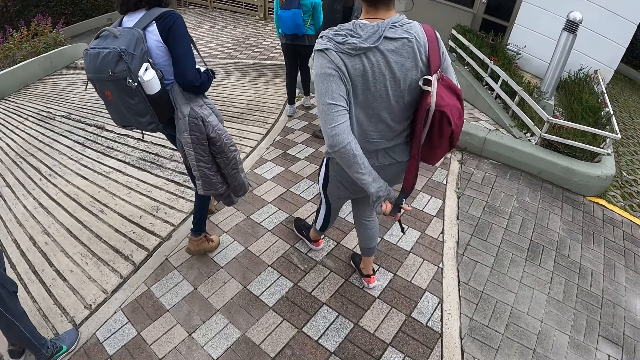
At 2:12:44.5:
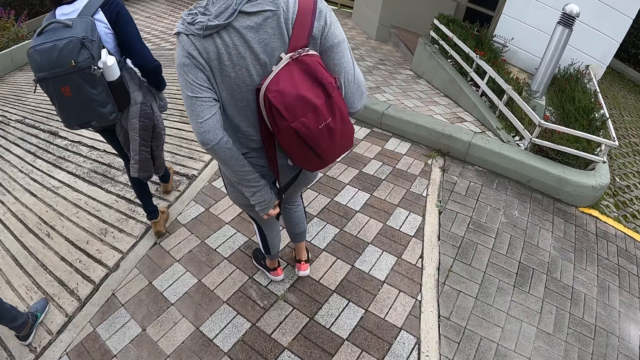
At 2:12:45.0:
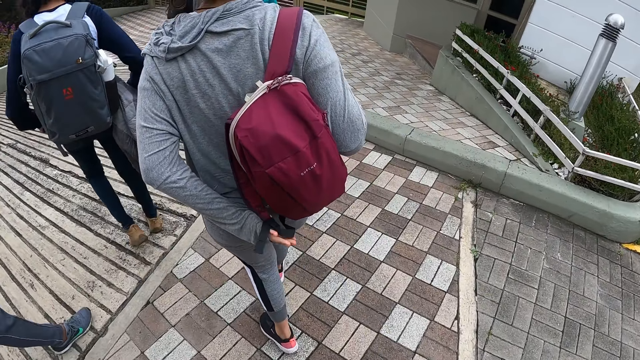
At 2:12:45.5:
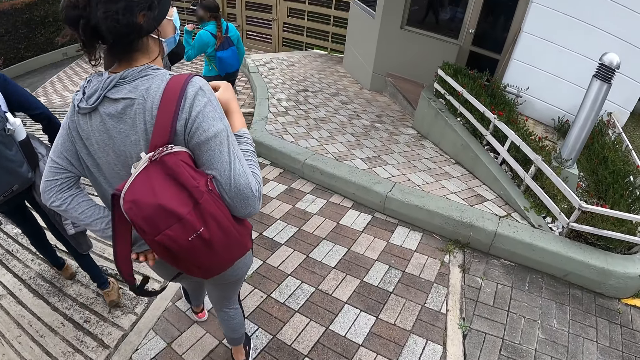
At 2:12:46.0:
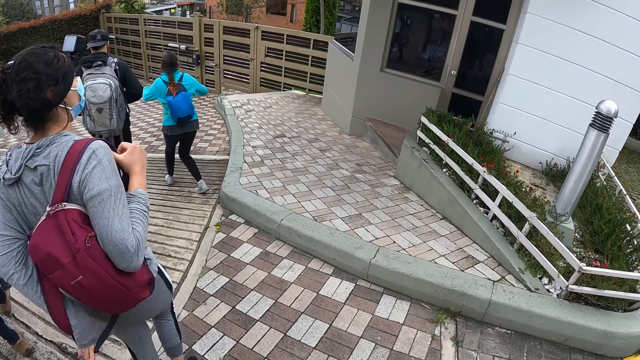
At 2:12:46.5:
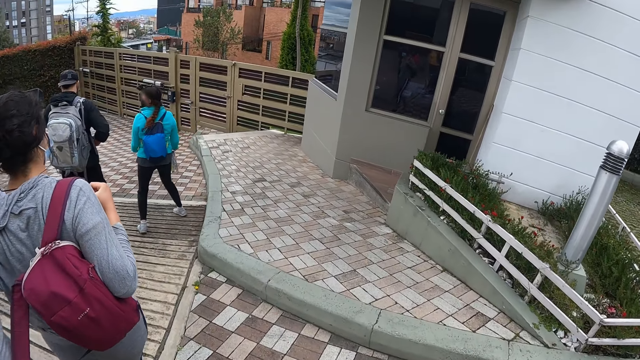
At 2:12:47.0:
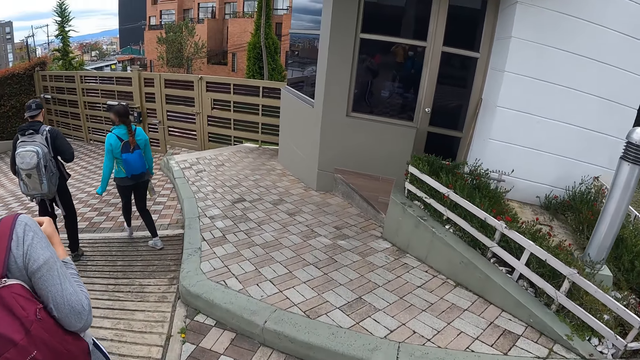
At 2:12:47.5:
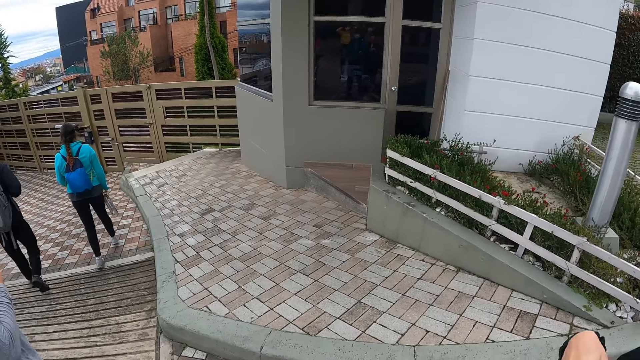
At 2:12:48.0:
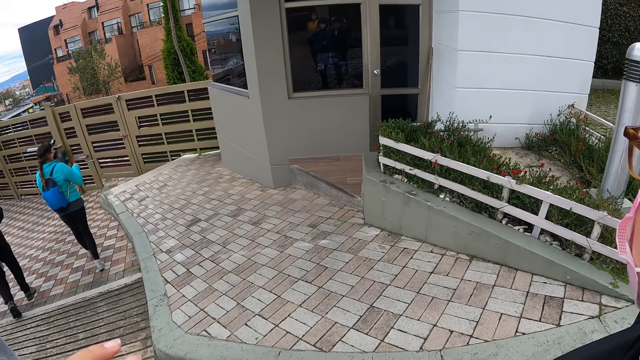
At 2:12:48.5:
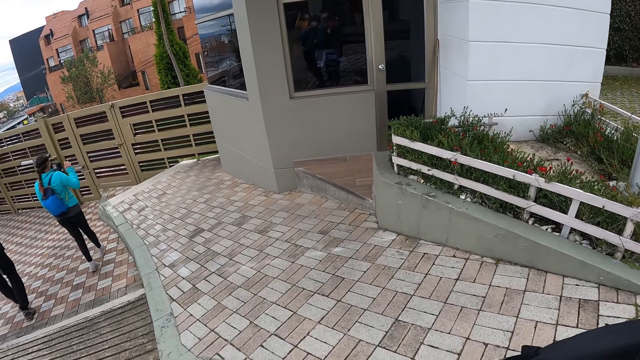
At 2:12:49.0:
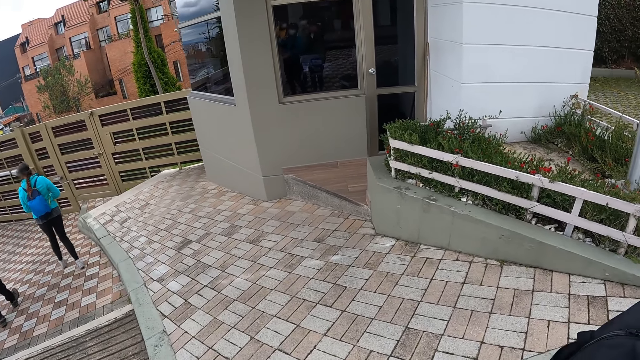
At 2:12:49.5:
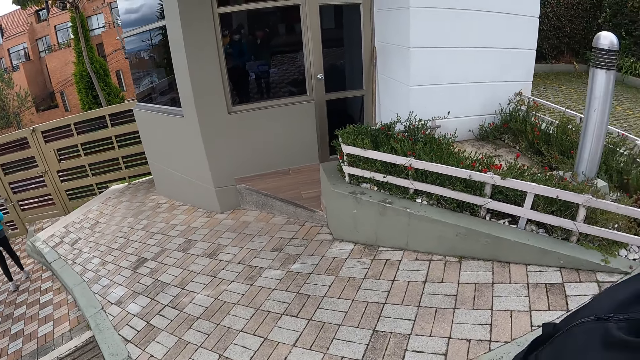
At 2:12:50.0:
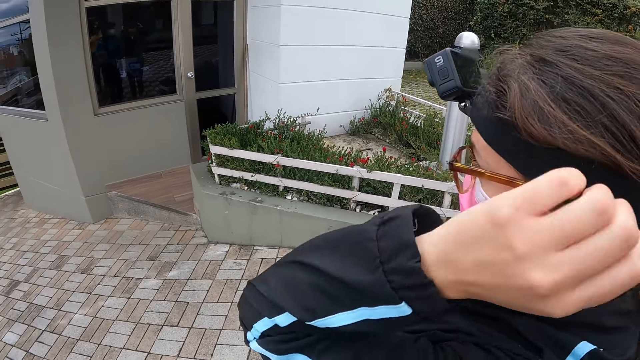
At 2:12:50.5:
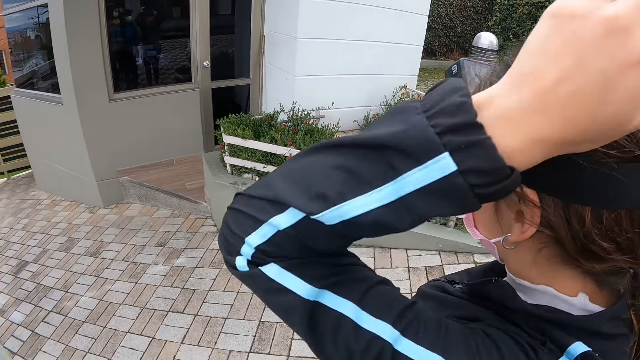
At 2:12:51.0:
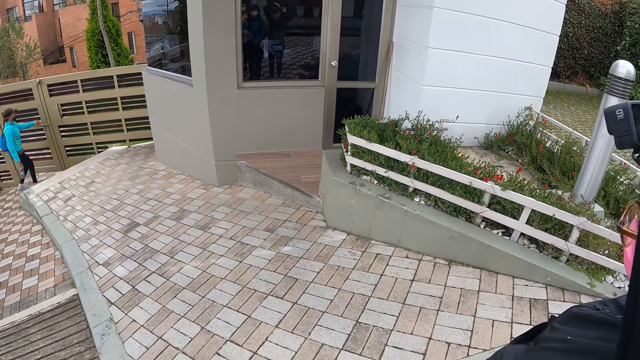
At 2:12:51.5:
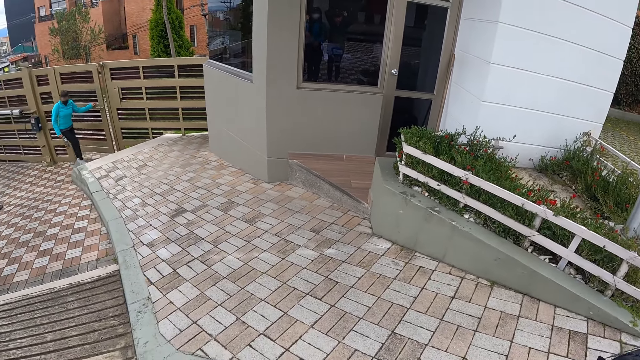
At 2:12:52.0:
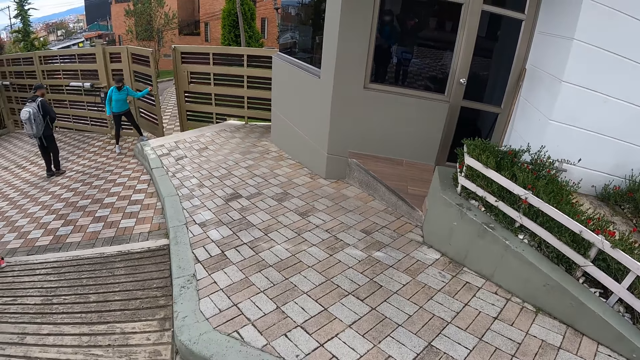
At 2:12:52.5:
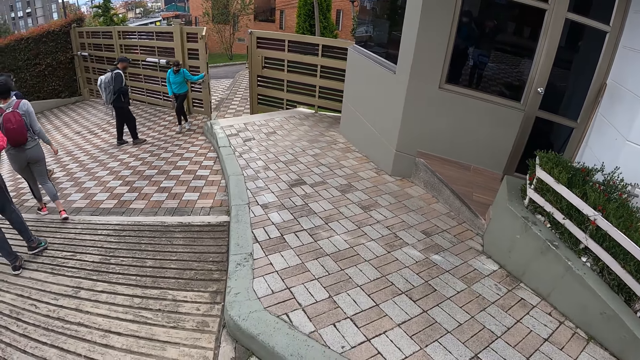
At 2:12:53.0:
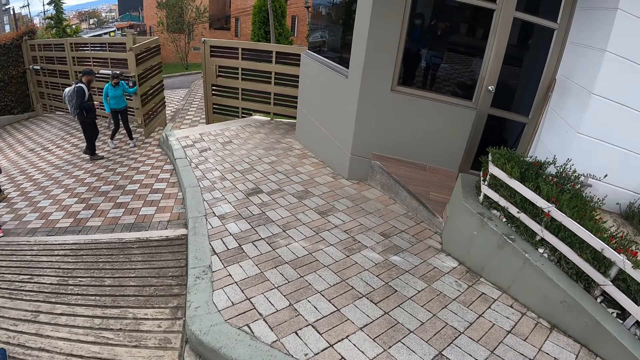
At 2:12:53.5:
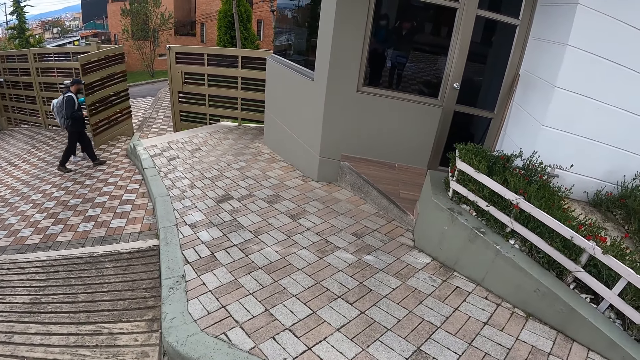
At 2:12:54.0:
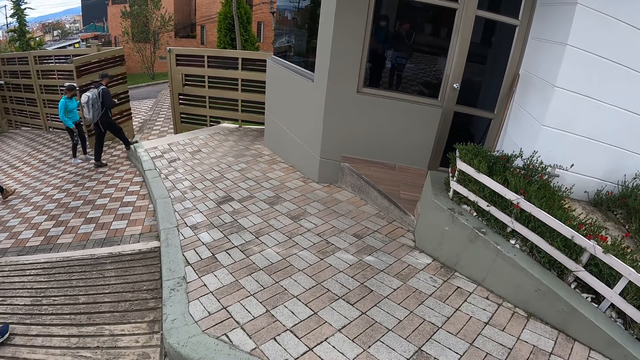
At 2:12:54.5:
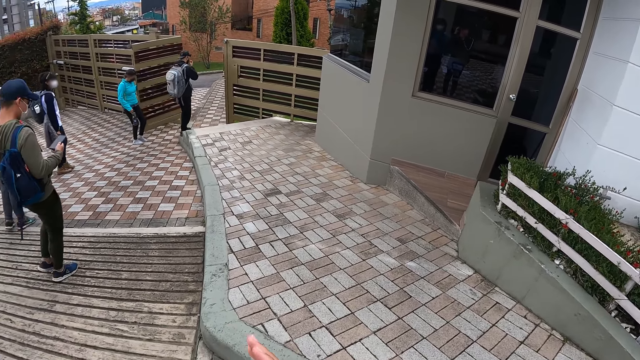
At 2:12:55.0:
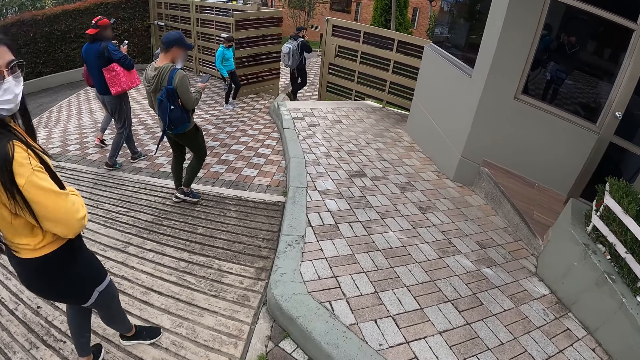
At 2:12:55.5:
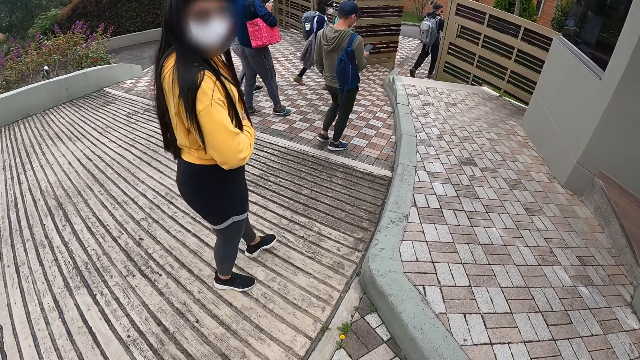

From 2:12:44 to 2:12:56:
A woman puts her left hand through a handle of a bag. Another woman opens a gate with her left hand.

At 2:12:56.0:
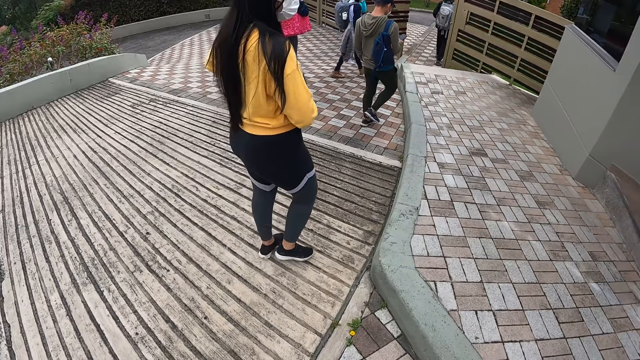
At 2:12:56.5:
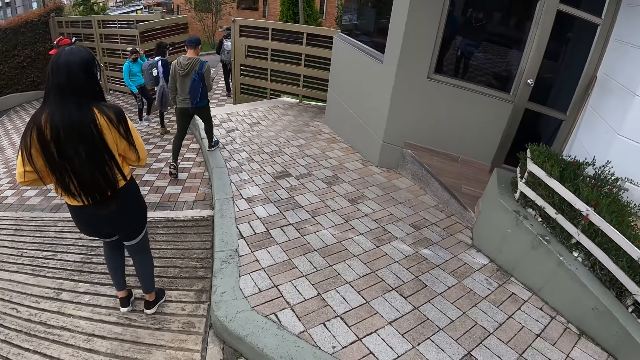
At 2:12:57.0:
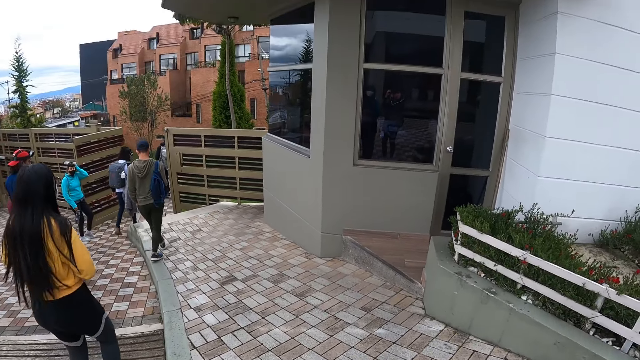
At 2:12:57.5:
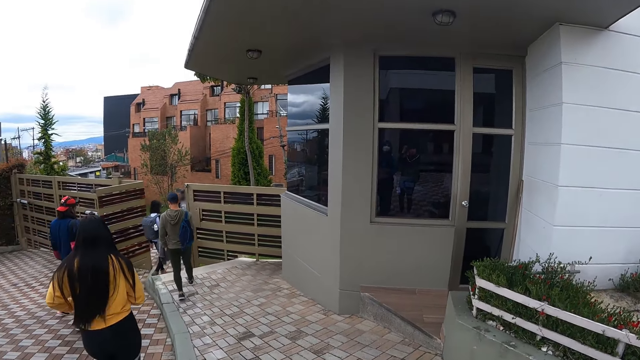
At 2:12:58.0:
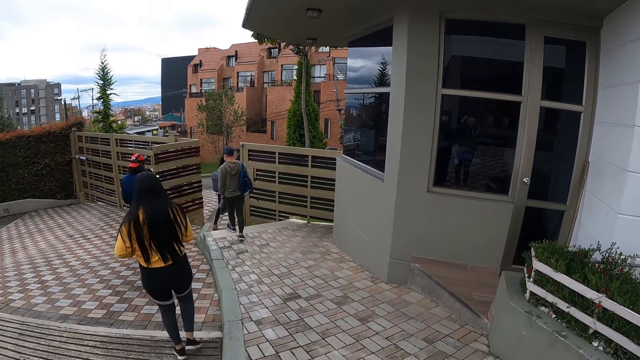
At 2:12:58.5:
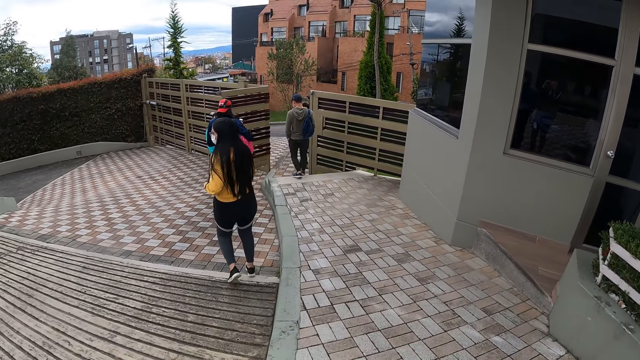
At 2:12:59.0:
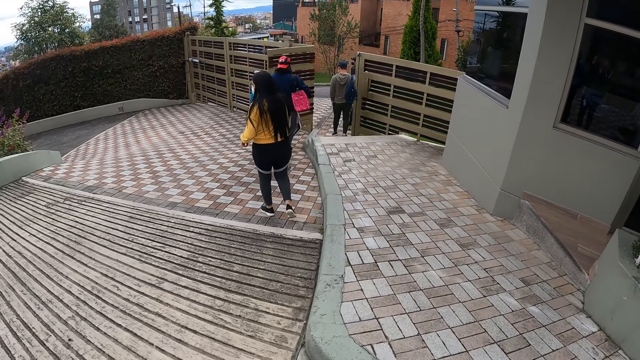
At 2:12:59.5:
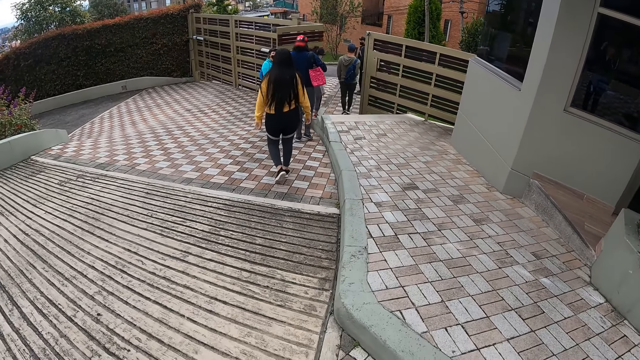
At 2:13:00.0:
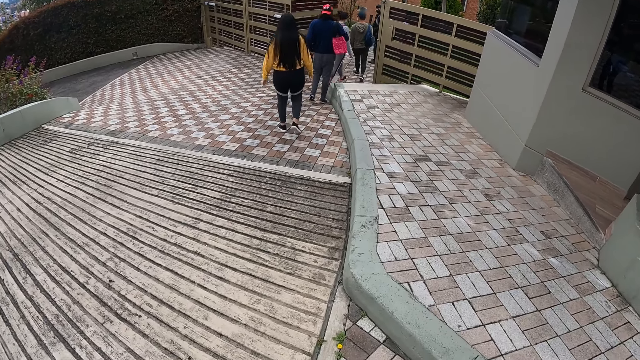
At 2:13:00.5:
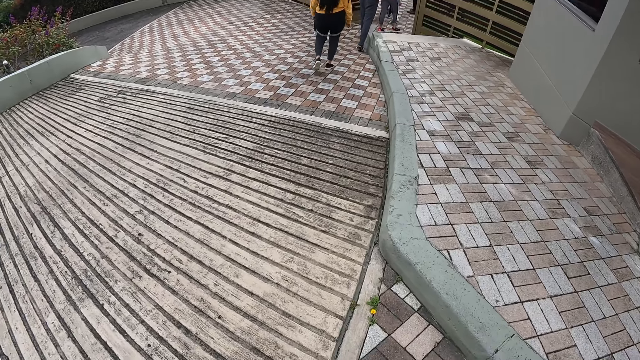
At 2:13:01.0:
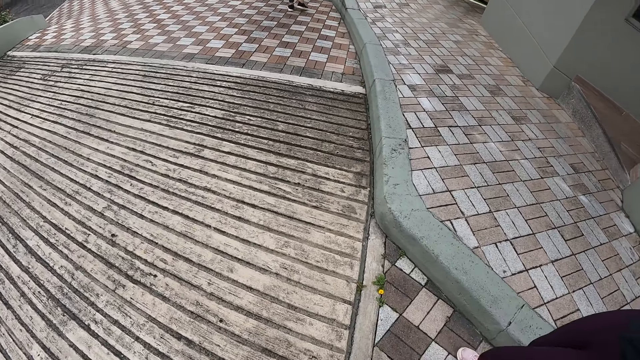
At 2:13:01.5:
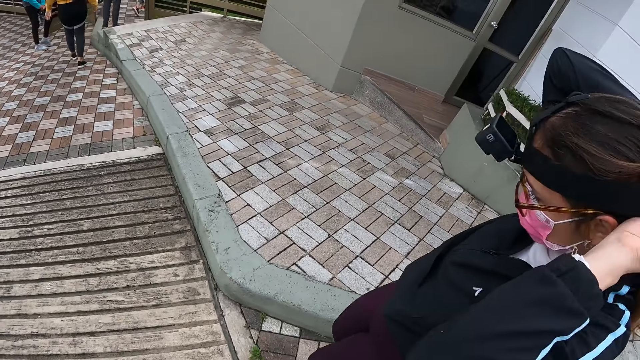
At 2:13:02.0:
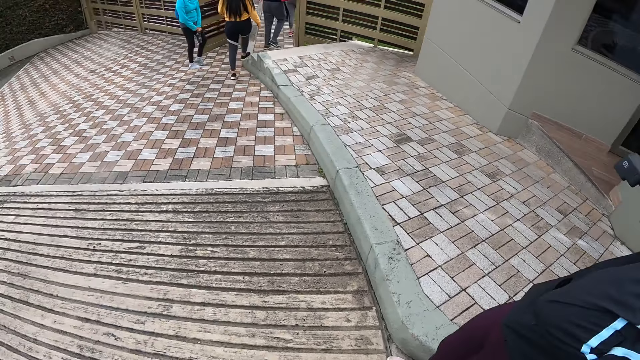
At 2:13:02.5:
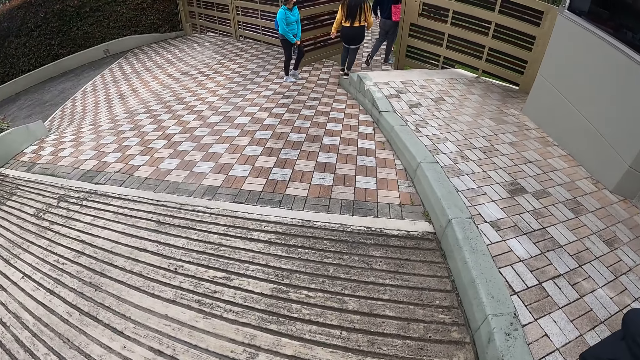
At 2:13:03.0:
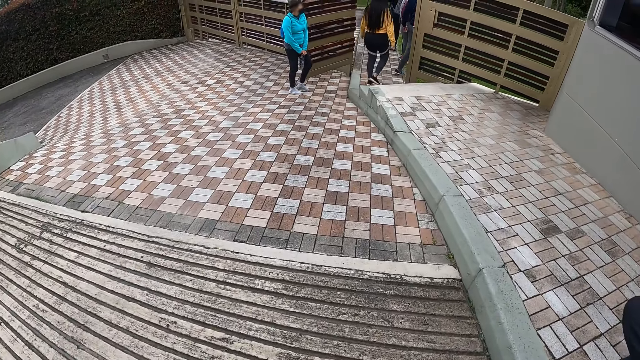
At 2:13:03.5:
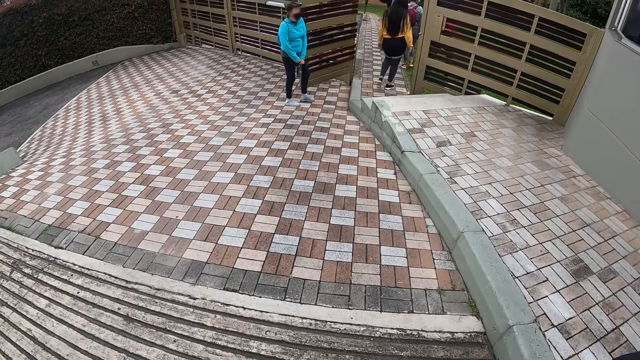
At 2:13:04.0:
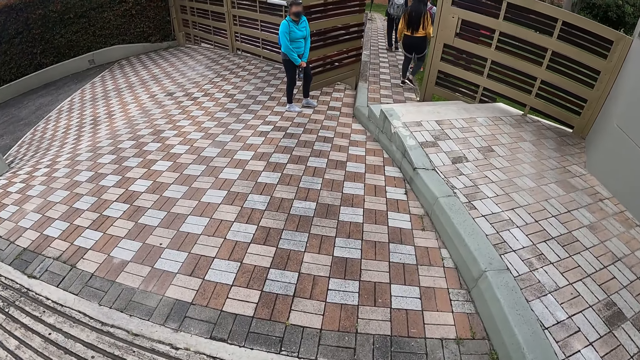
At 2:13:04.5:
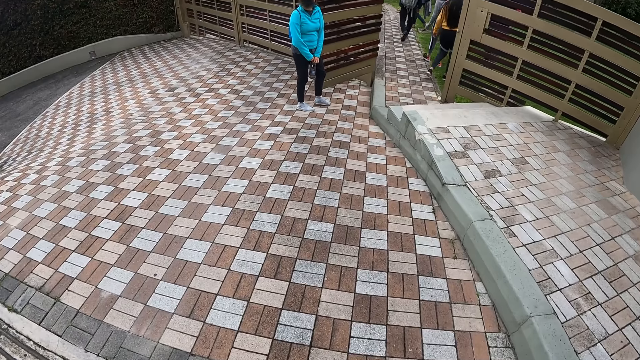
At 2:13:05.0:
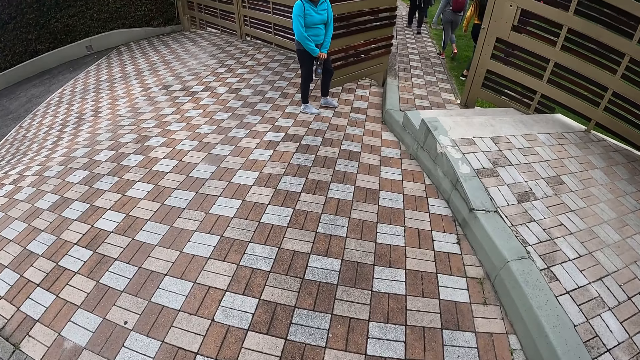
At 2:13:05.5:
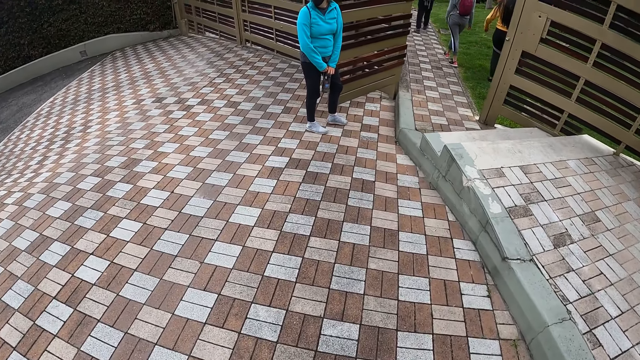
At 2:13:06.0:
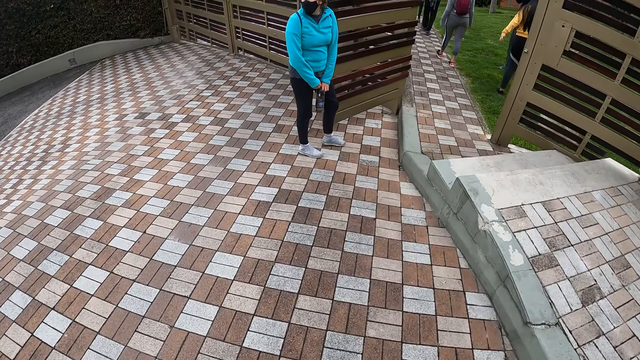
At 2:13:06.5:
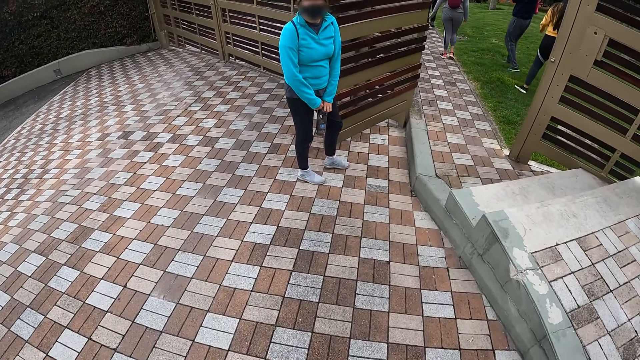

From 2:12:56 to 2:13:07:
Three ladies and three men walk out of the gate. A woman adjusts the camera on her head with her hands.
